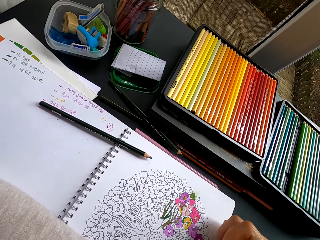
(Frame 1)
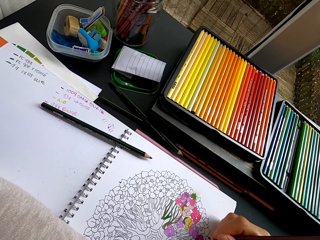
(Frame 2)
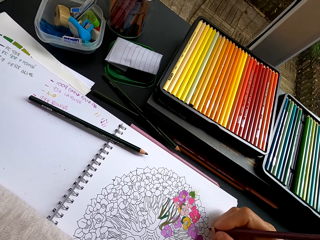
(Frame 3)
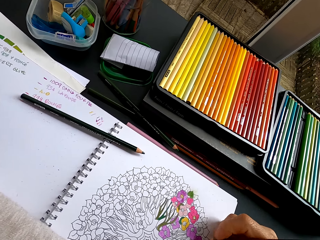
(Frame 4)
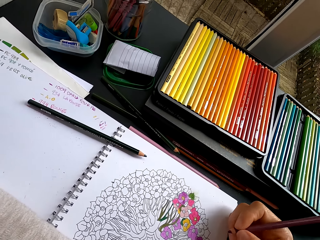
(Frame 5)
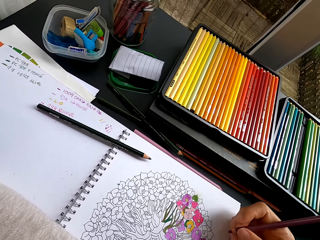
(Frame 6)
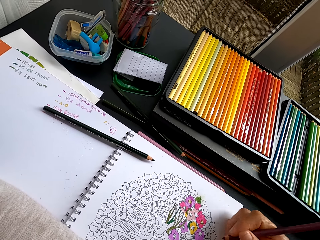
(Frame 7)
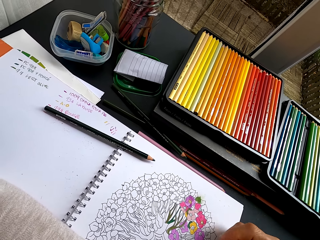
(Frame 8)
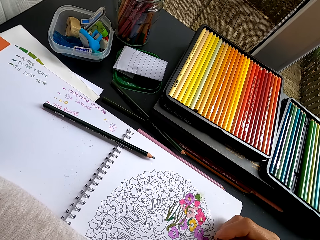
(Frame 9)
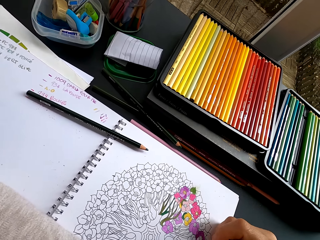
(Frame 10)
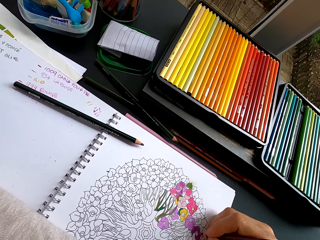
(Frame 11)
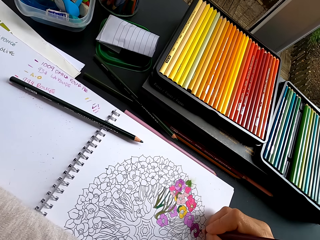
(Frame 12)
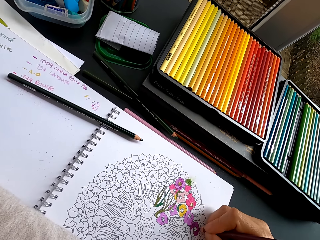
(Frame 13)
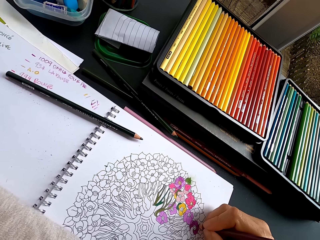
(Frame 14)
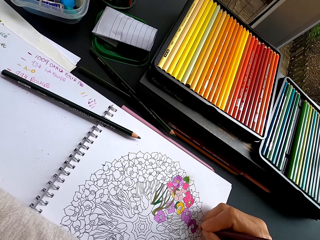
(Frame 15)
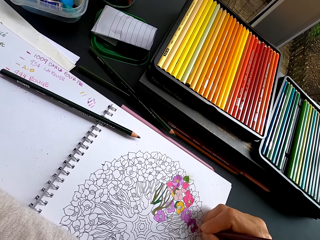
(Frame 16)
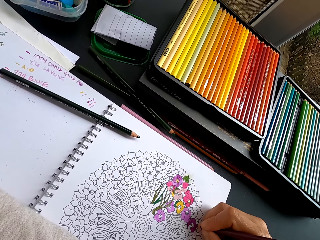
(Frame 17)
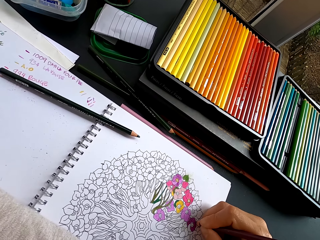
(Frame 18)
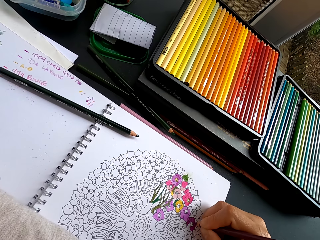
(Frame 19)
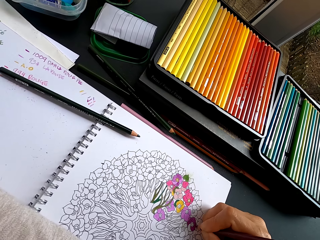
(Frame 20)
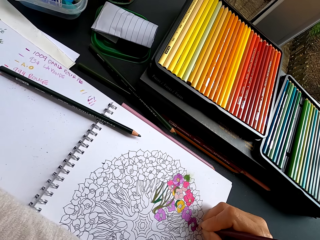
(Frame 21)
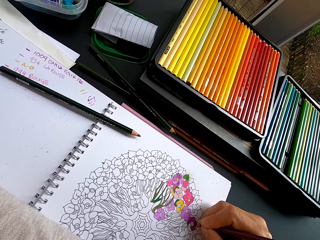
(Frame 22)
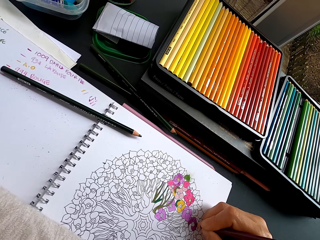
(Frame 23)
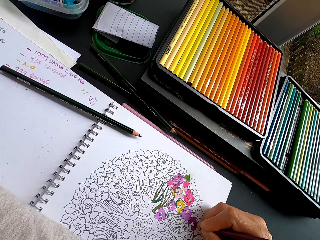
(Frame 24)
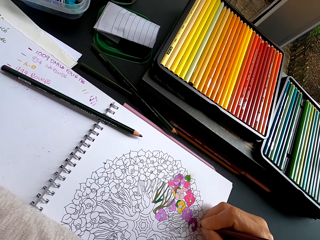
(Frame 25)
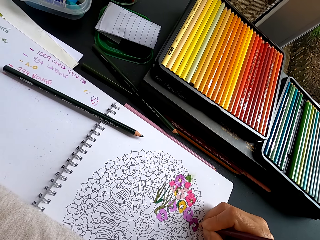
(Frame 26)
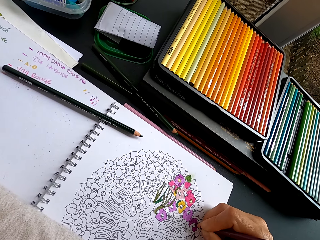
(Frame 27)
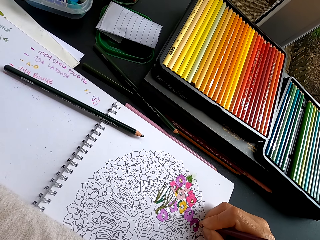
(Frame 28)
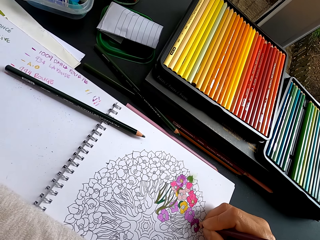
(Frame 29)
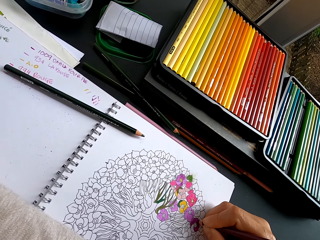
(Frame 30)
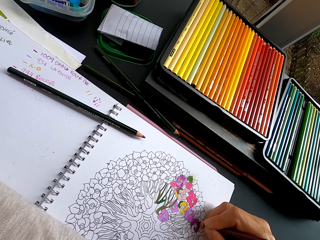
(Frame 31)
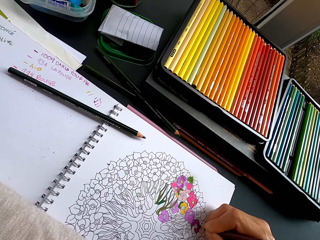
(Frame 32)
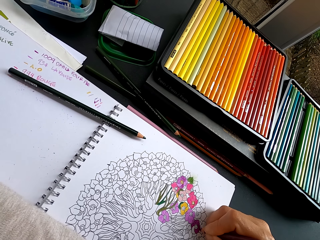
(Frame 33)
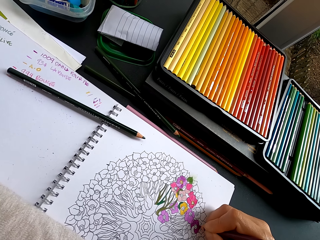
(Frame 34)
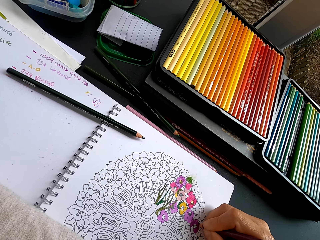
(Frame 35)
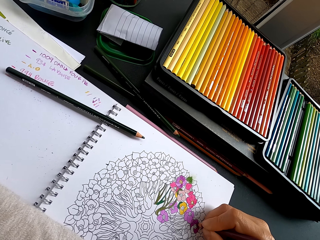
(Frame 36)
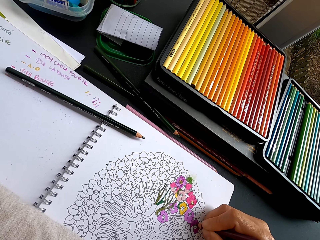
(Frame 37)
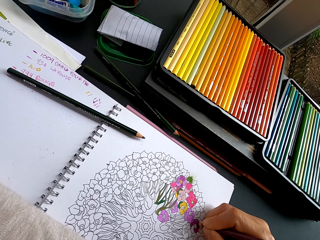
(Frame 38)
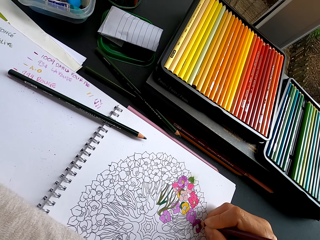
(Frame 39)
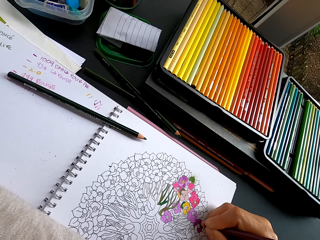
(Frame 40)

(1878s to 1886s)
The camera wearer stares at the drawing. They color the drawing.

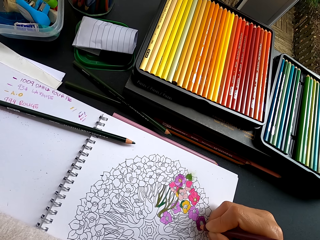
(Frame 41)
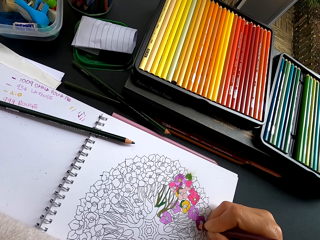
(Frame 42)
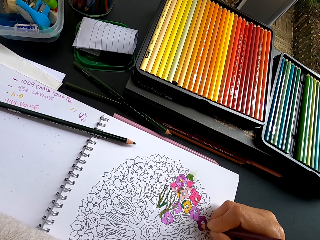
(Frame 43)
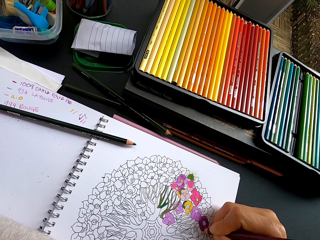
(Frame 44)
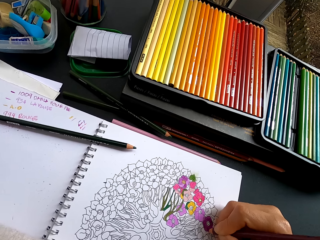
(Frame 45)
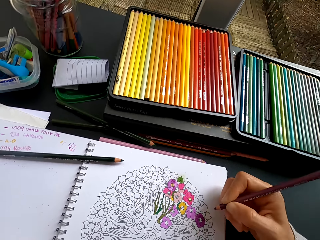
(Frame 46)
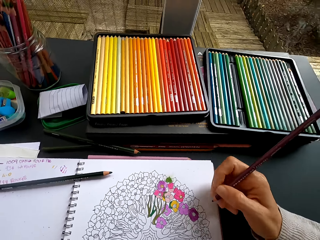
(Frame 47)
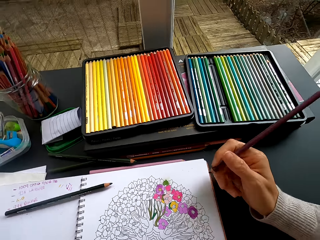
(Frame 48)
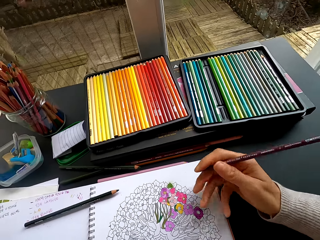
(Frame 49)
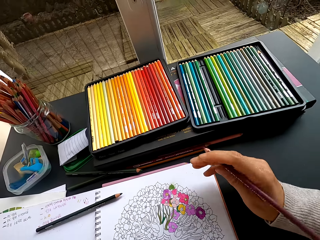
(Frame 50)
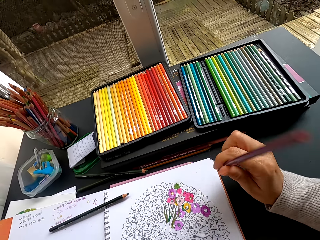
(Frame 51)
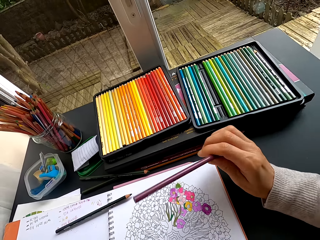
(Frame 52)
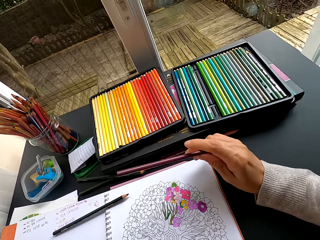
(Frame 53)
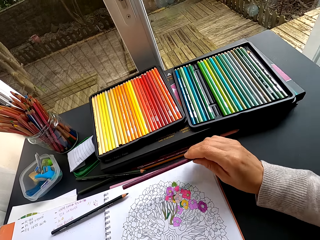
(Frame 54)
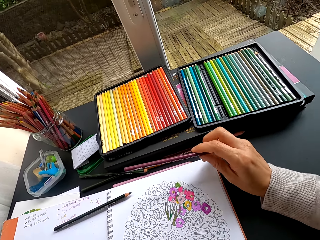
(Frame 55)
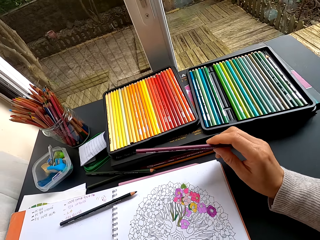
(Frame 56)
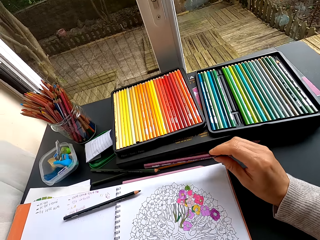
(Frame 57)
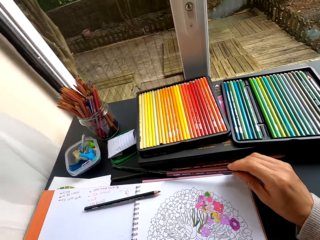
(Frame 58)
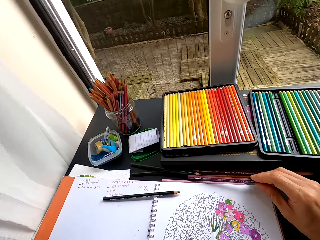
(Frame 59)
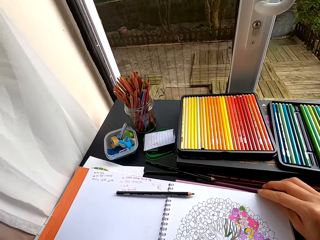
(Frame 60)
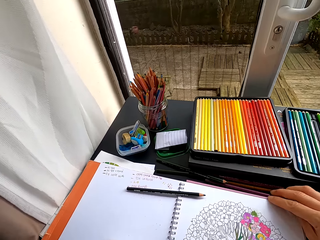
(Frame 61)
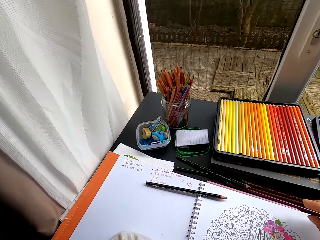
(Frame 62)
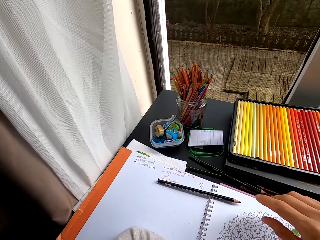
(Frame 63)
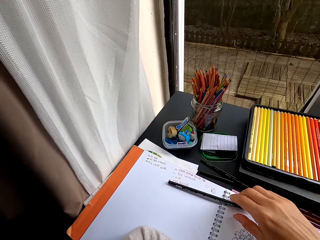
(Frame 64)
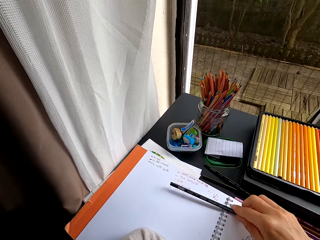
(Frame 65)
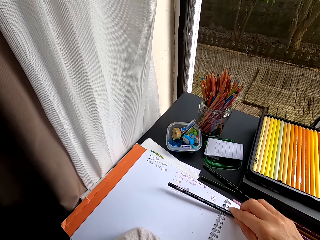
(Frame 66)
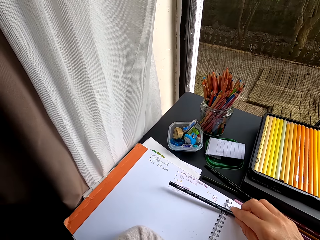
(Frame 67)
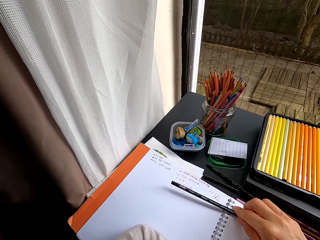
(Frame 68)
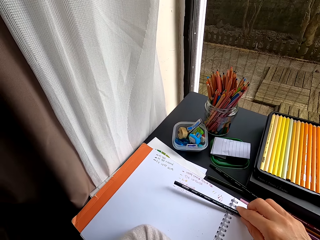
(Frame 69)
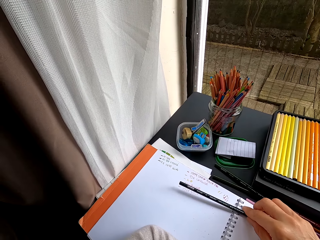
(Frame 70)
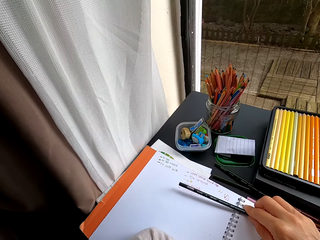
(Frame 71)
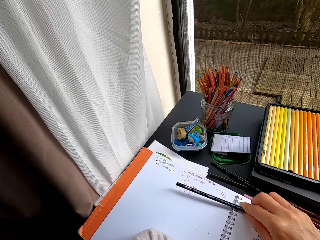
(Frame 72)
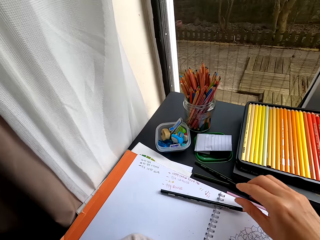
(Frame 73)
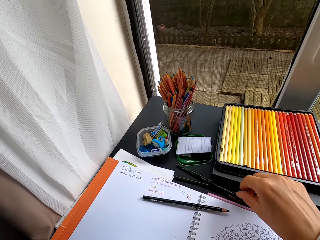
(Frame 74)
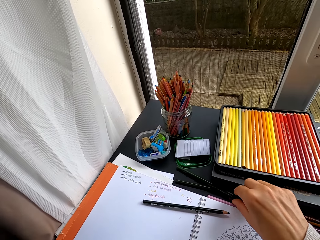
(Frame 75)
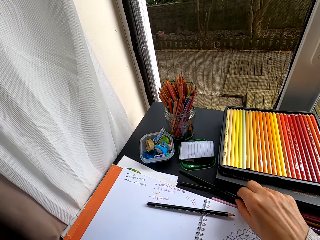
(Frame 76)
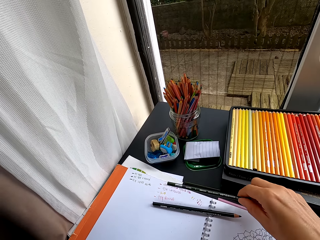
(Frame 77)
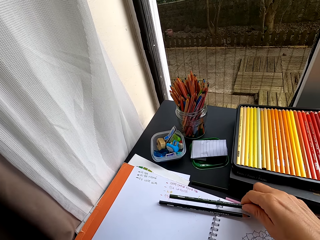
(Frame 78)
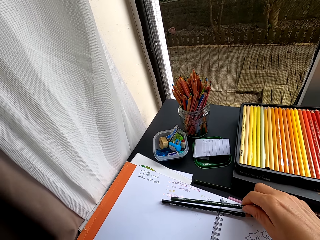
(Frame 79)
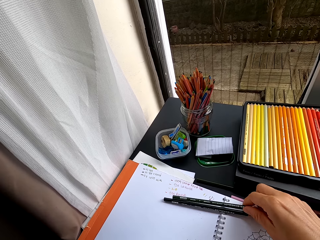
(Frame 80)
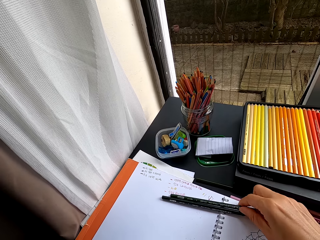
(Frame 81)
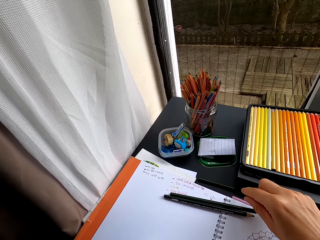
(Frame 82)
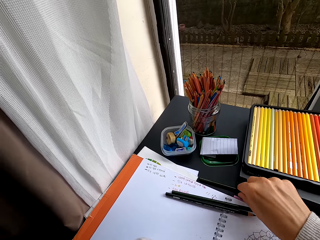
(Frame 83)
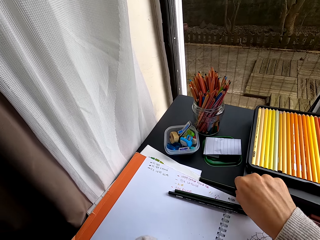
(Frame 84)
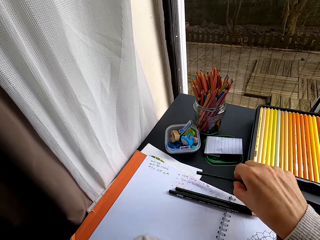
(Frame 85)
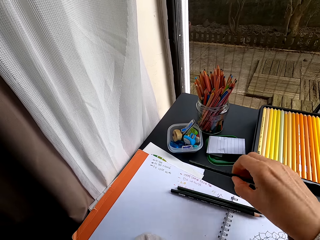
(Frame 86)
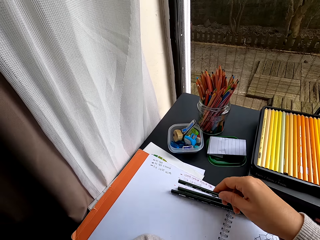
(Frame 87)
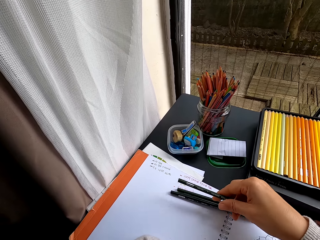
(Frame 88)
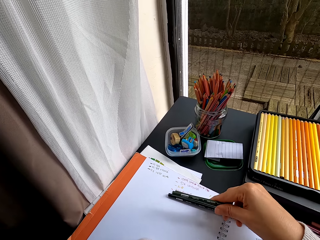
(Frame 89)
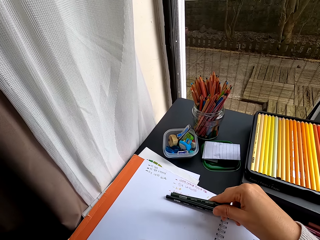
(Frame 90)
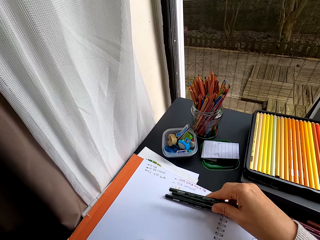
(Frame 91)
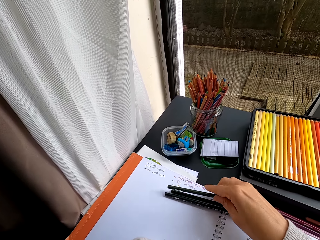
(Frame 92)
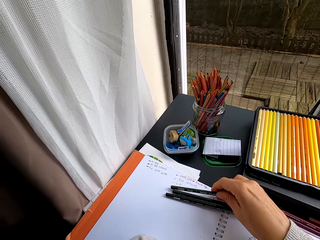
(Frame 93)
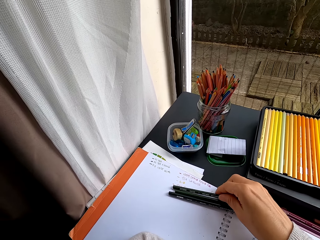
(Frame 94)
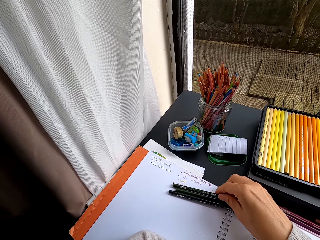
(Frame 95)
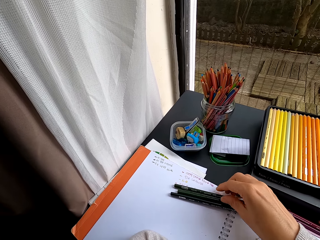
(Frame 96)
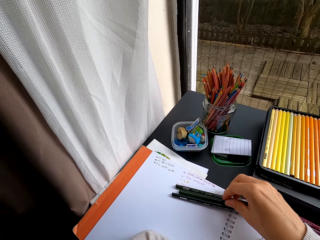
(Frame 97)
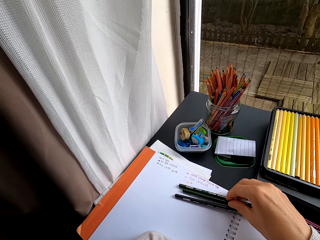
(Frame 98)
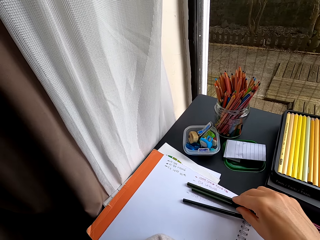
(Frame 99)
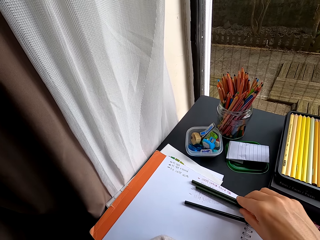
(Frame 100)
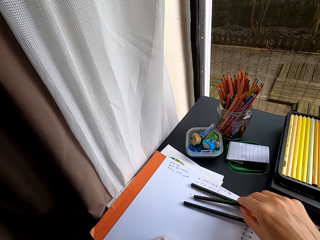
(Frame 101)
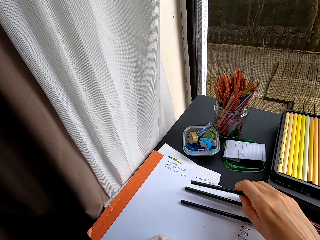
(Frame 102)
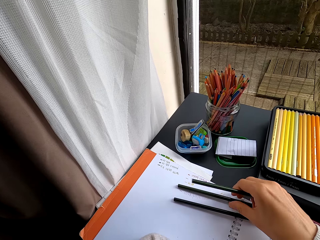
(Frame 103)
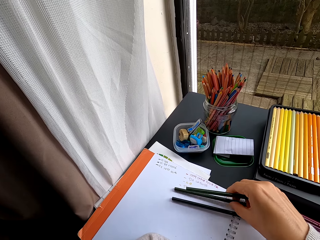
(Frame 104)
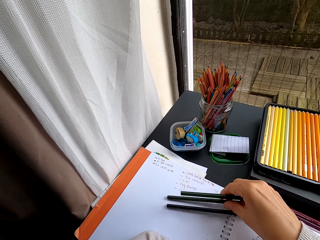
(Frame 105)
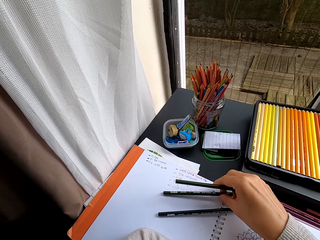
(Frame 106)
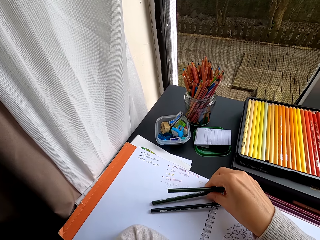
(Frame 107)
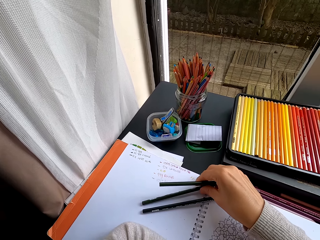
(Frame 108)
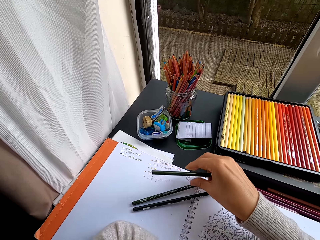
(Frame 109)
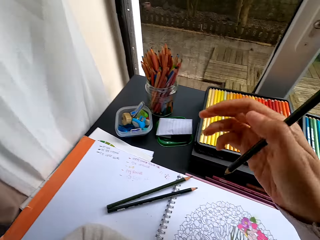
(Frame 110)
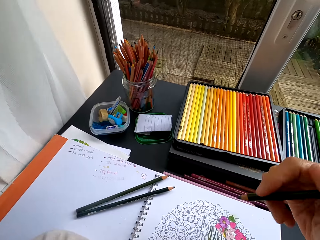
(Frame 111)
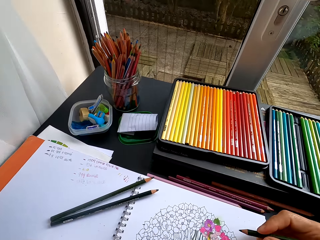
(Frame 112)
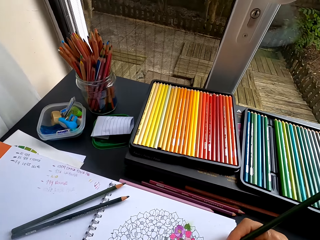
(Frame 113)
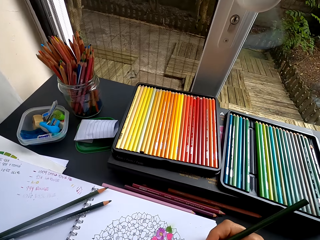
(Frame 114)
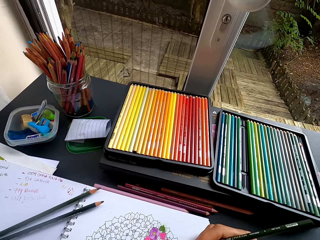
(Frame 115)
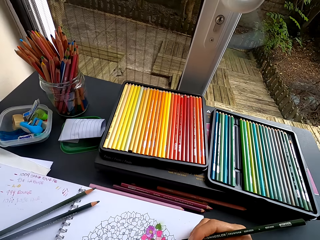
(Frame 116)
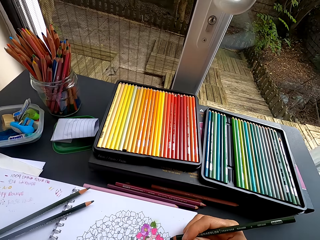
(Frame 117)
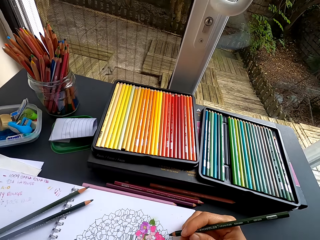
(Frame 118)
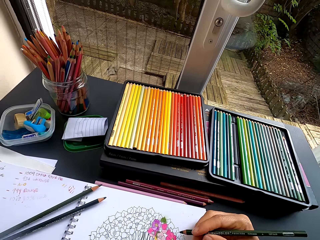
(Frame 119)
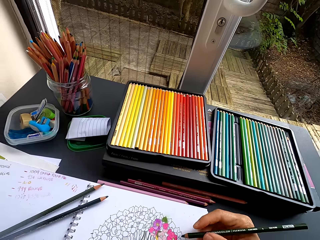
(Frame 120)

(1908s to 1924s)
The camera wearer pulls the color pencil off the flower art. He stares at the drawing. He puts the color pencil on the table. He holds a color pencil and touches a pencil crayon on the book. He pulls his hand off the color pencil. He picks up the color pencil from the table. He puts the color pencil on the notebook. He picks up the color pencil from the table. He puts the color pencil on the notebook. He picks up the color pencil from the book. He holds the color pencil. He pulls his hand off the color pencil. He colors the drawing.
